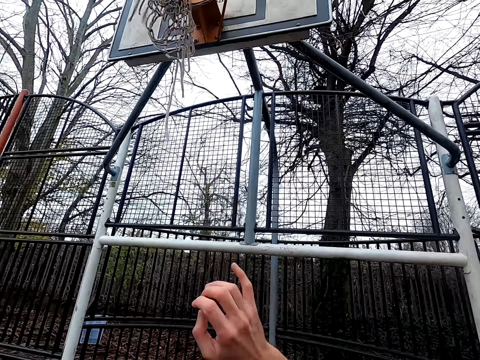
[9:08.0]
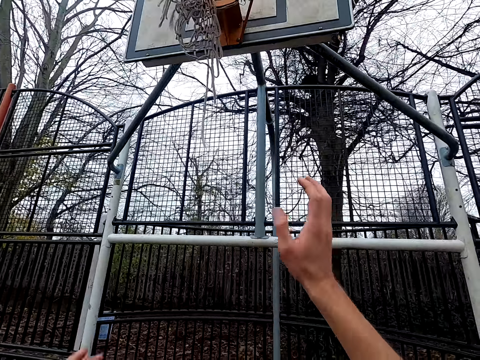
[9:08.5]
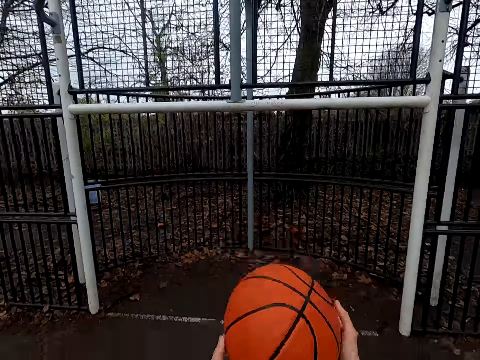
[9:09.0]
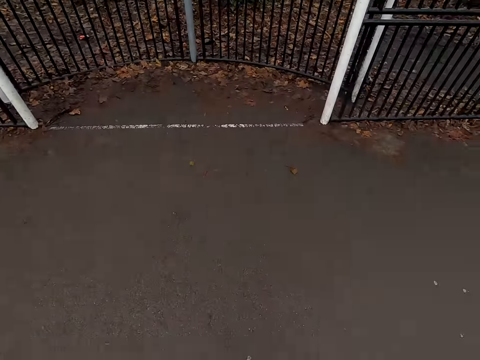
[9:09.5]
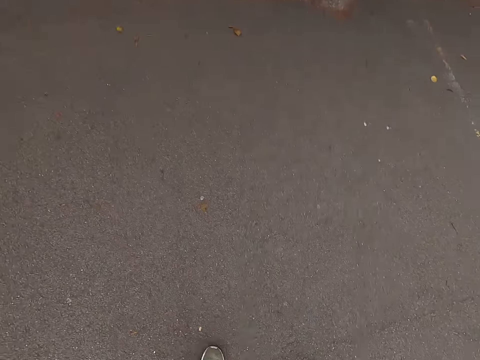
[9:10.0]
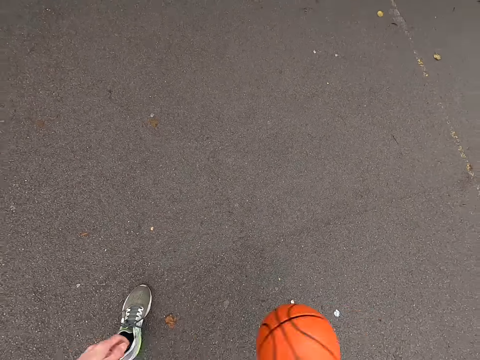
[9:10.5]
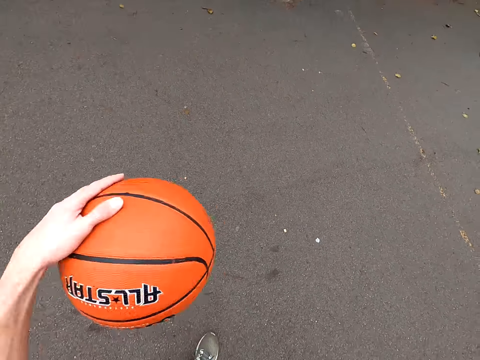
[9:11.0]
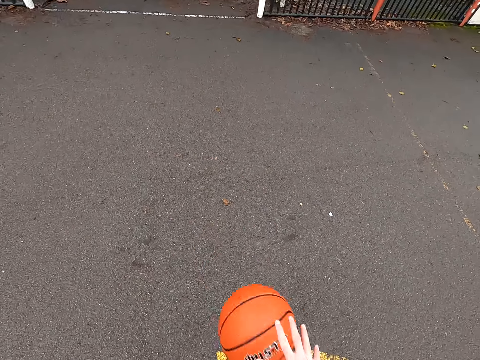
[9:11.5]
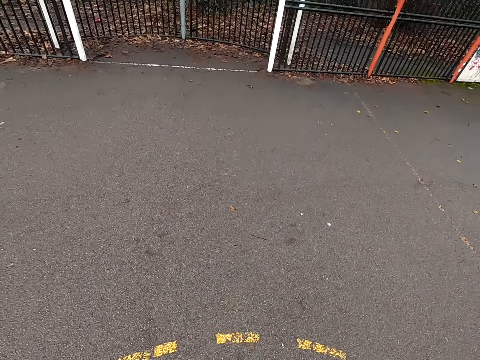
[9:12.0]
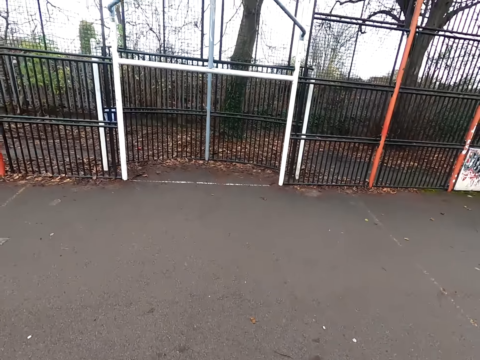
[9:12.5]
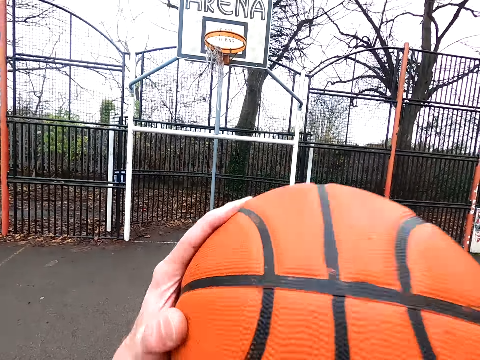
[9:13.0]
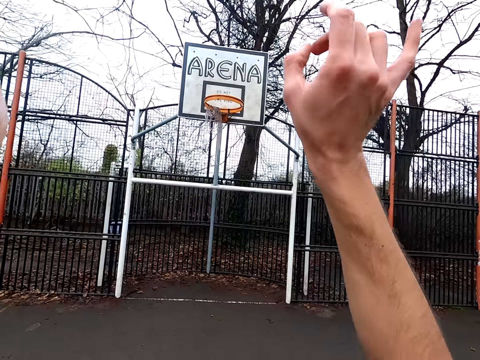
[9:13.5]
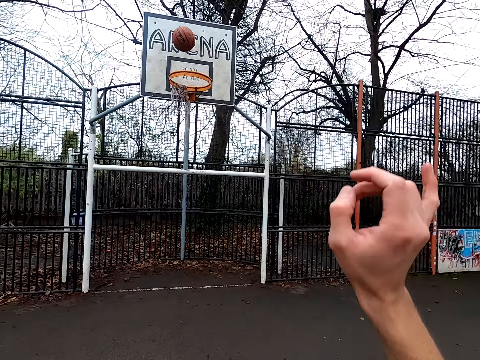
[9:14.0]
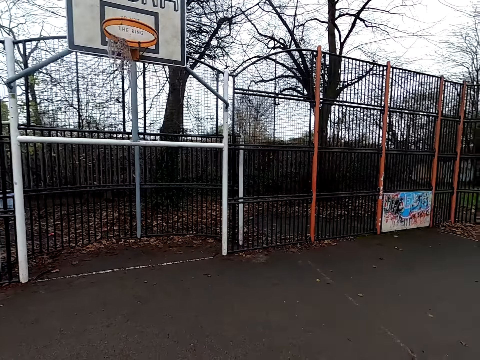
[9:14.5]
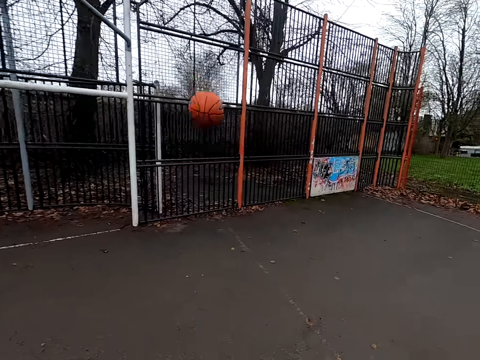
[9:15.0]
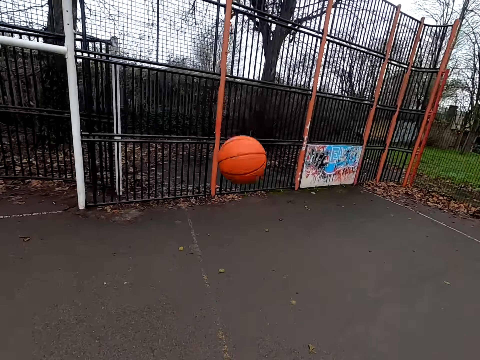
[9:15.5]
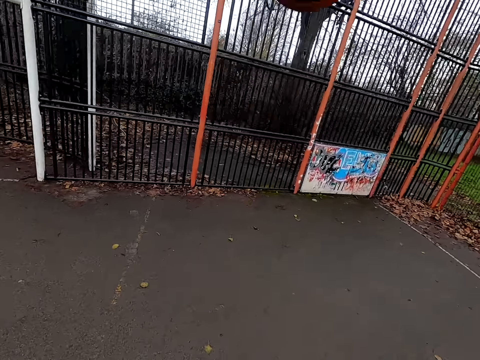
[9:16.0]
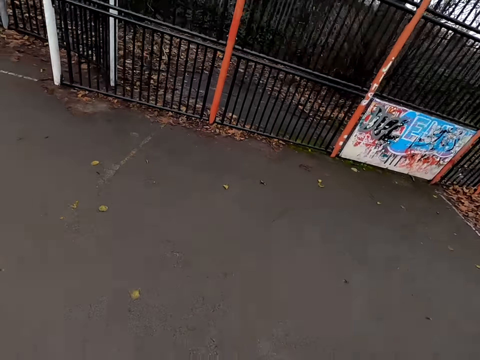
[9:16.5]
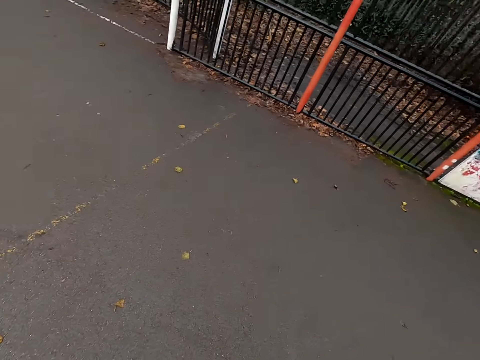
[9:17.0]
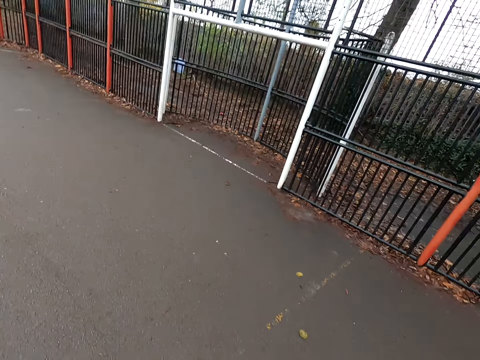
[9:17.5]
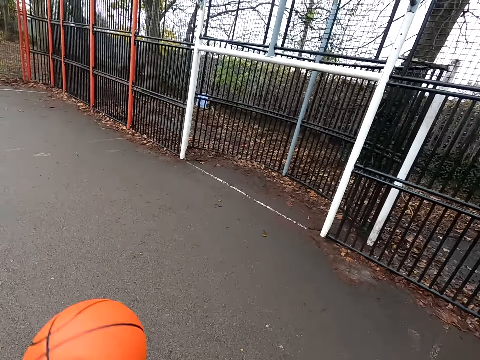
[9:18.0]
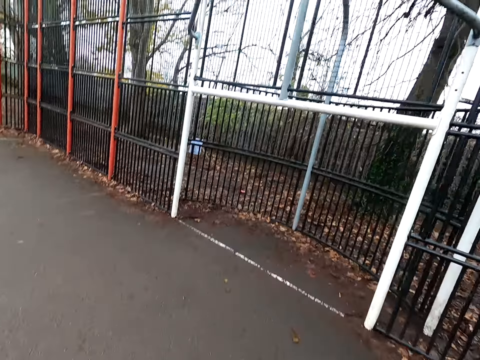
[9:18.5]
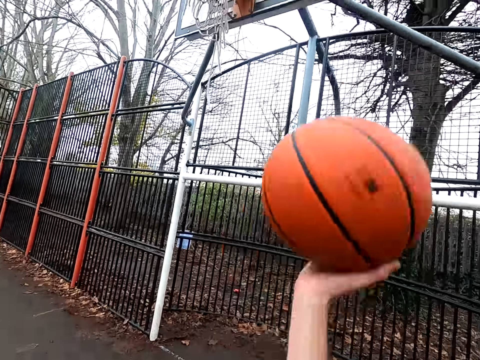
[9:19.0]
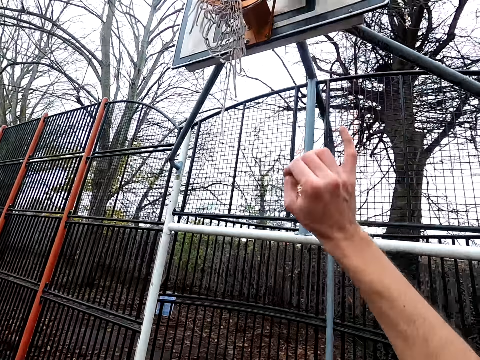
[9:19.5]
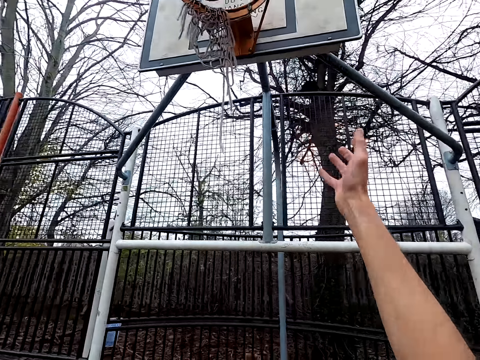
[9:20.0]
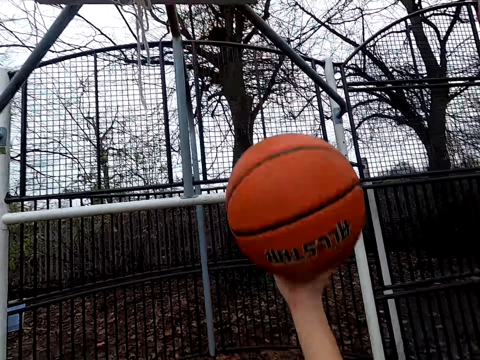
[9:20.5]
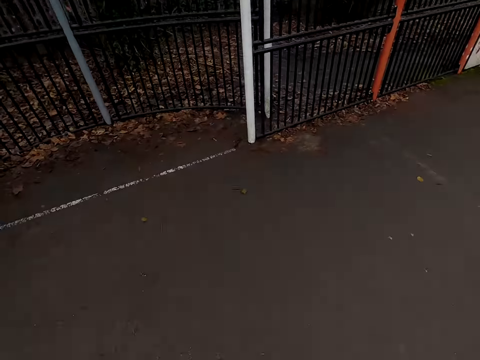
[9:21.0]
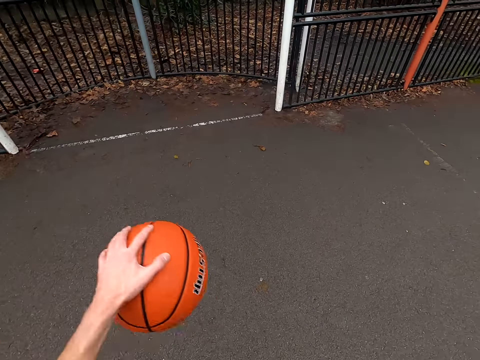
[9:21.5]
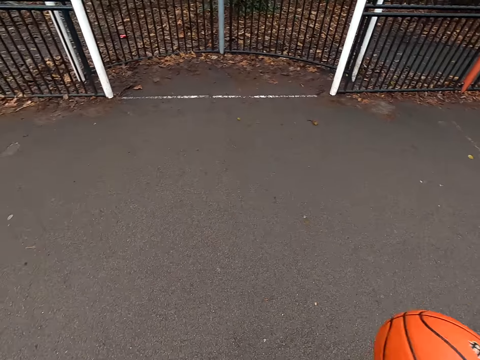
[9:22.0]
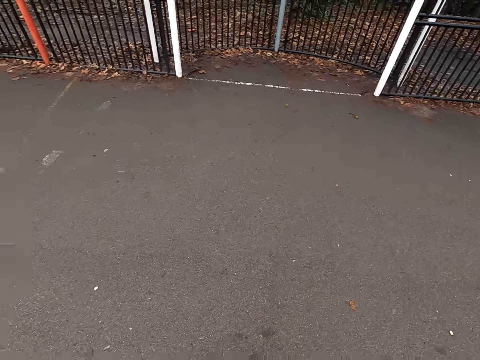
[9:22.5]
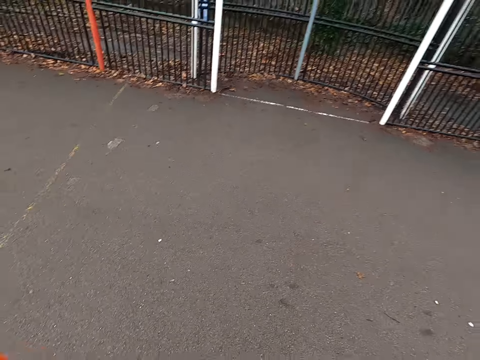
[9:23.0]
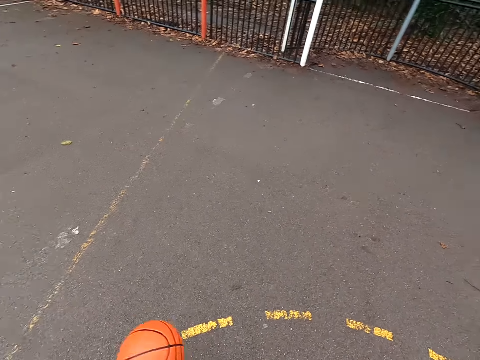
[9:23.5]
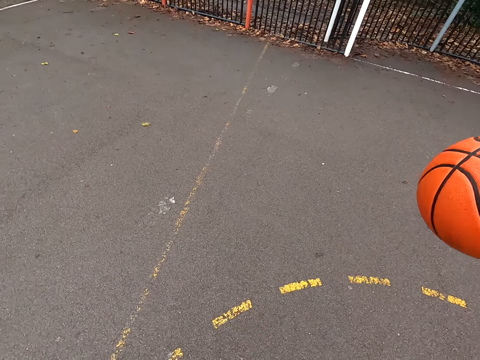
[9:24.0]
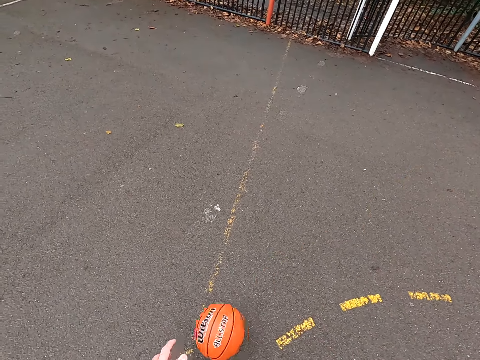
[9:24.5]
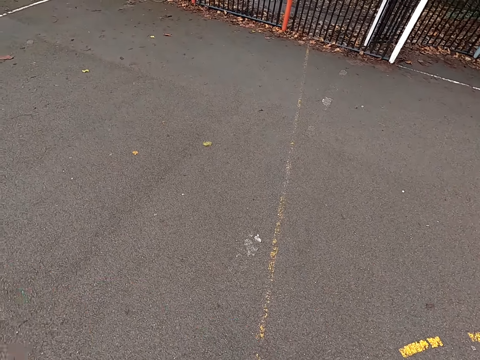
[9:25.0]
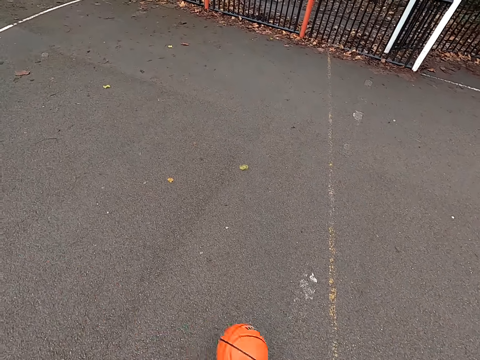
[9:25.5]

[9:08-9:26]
The camera wearer shoots the ball. They take the ball. They dribble the ball. They shoot the ball. They walk around. They take the ball. They dribble the basketball. They walk around. They shoot the ball. They take the ball. They dribble the ball.

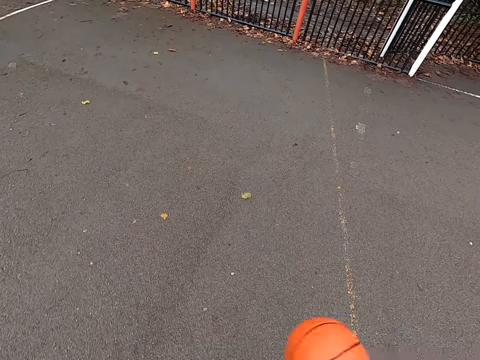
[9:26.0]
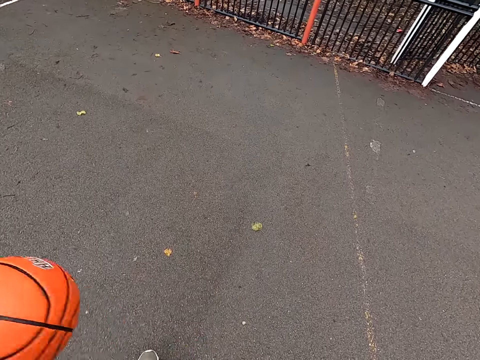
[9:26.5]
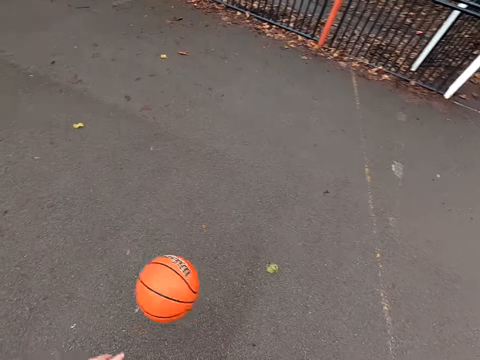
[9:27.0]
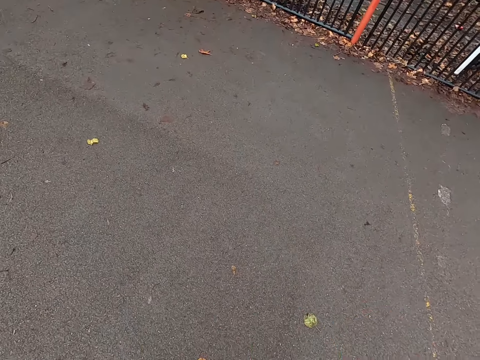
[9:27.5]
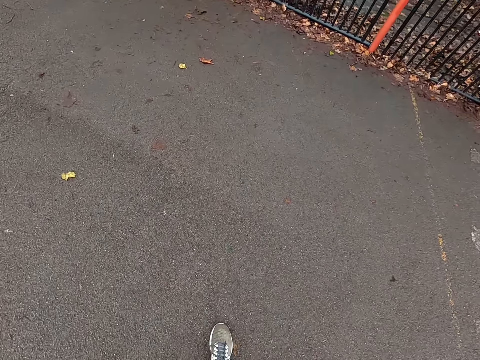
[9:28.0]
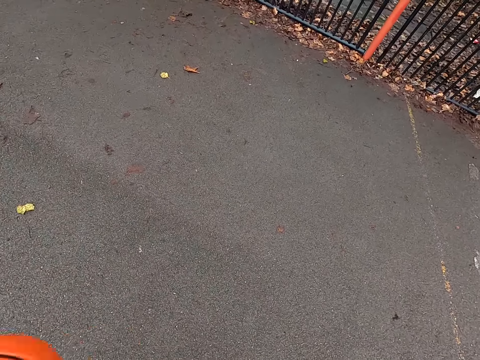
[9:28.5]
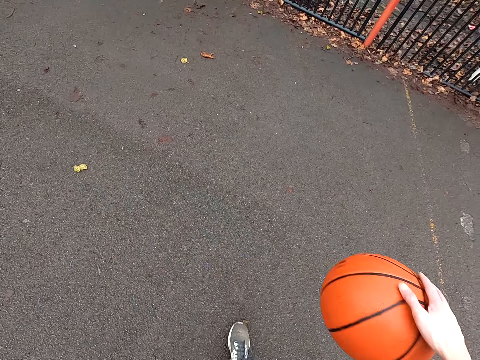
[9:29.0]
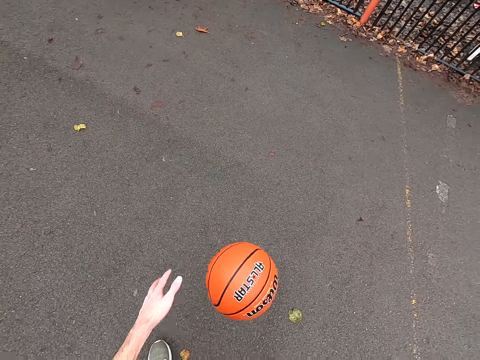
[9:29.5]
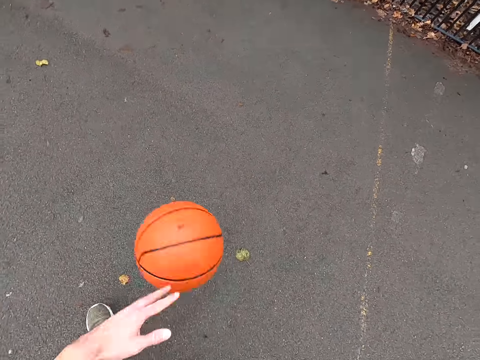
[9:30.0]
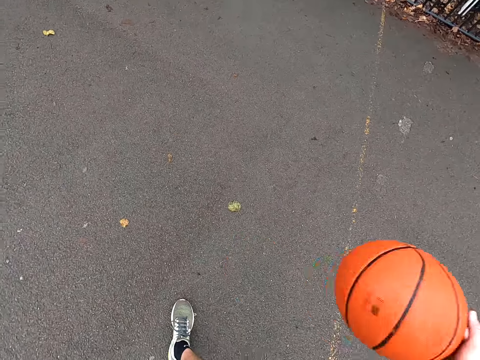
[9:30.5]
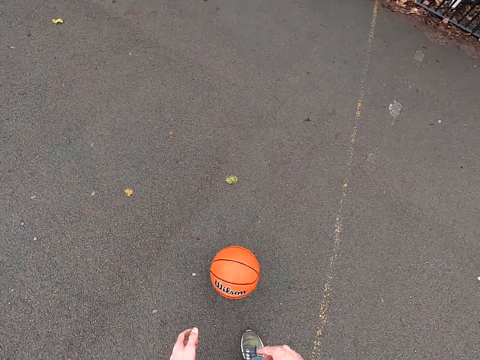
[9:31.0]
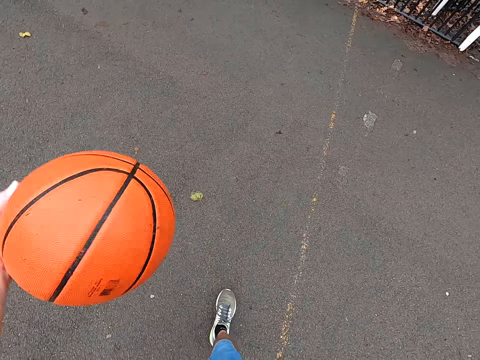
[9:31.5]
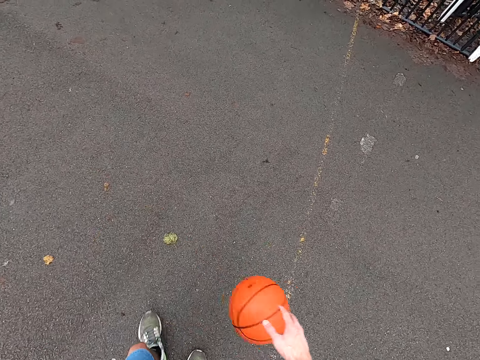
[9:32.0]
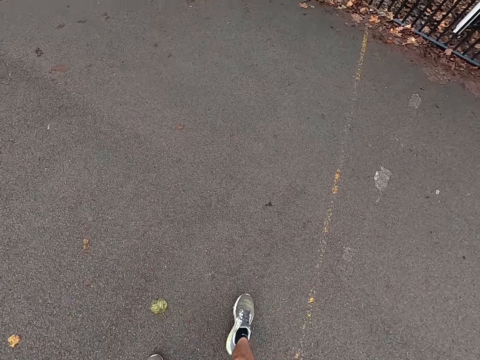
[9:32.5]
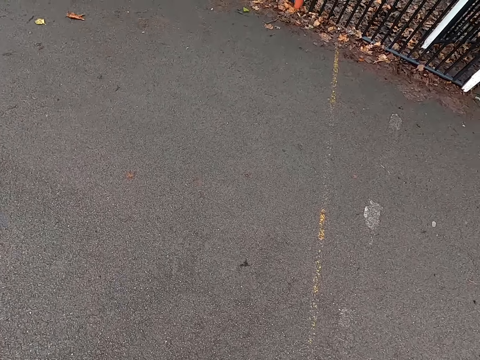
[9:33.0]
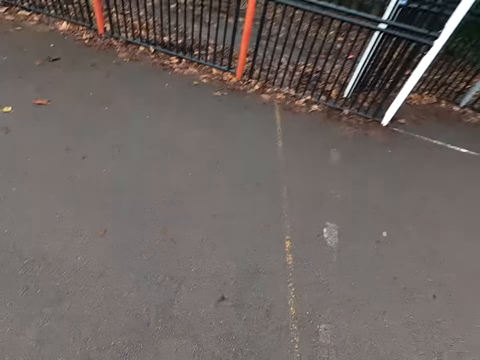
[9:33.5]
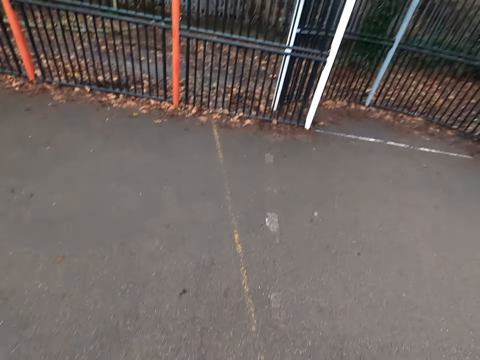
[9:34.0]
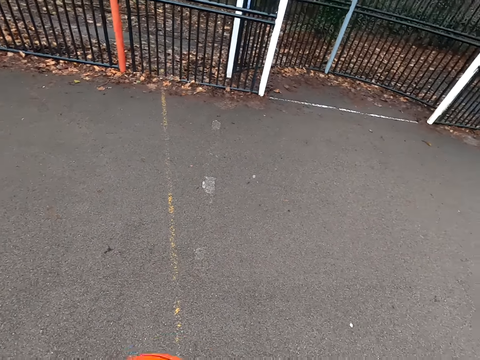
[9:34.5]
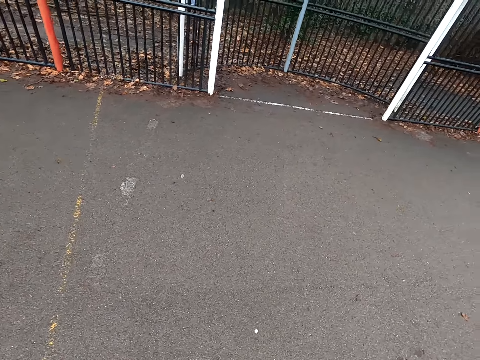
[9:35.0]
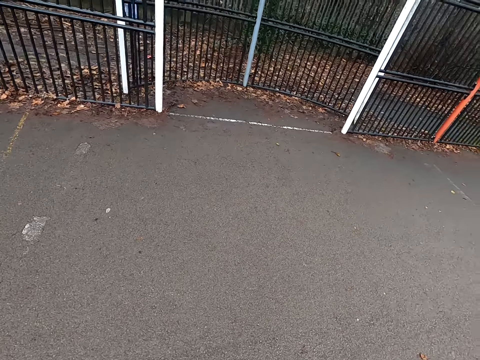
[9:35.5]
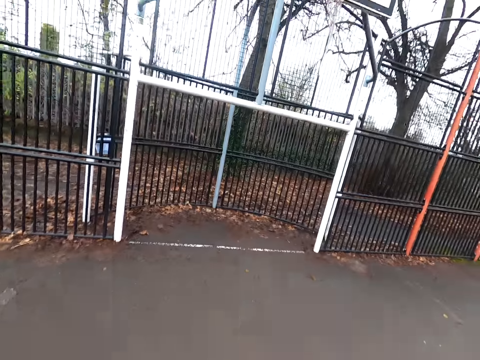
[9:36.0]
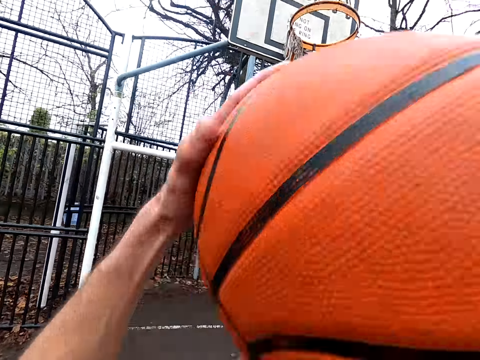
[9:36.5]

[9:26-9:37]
The camera wearer walks around. They bounce the ball. They walk around.
